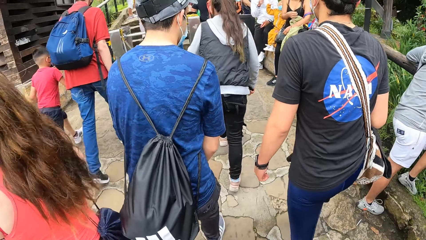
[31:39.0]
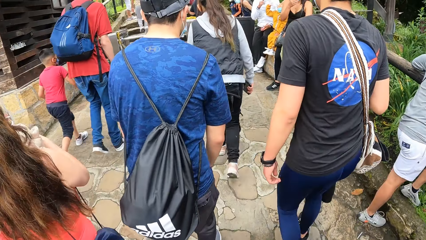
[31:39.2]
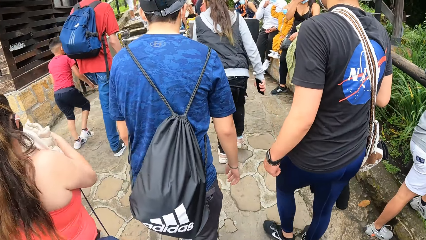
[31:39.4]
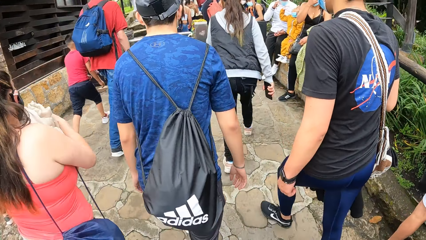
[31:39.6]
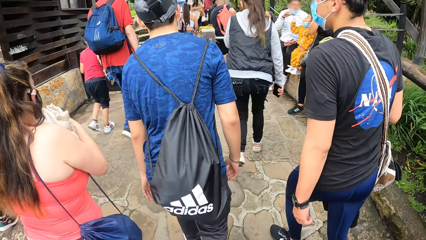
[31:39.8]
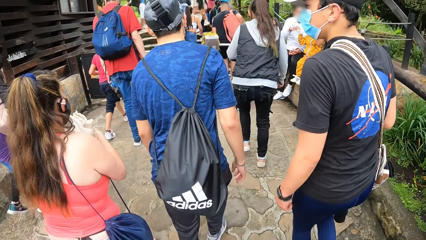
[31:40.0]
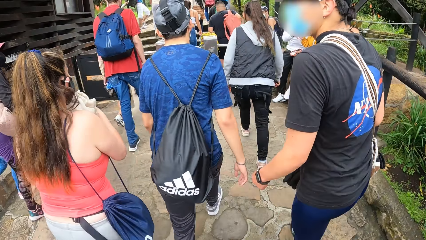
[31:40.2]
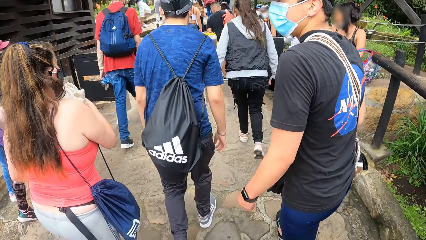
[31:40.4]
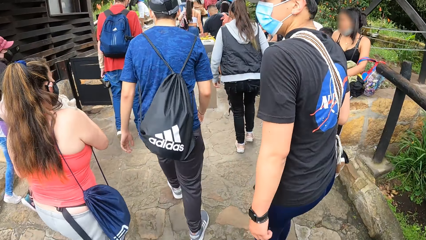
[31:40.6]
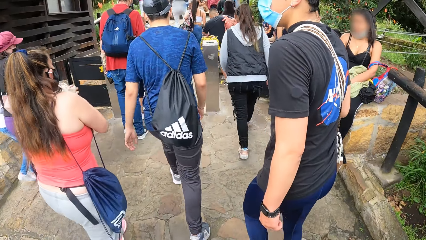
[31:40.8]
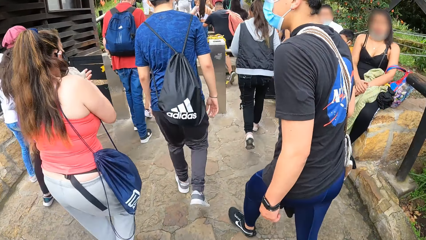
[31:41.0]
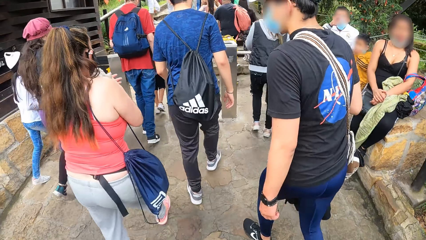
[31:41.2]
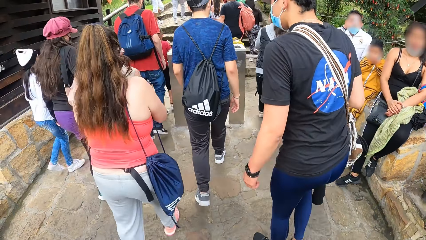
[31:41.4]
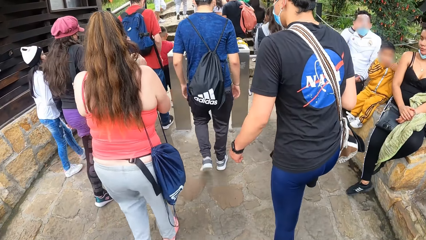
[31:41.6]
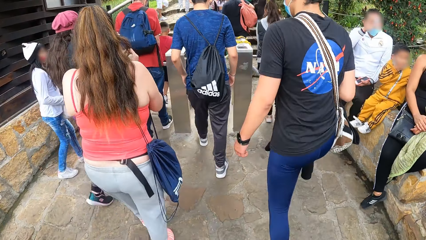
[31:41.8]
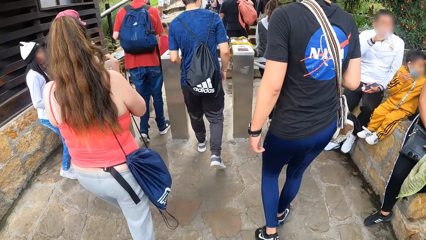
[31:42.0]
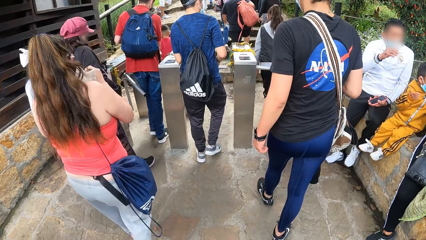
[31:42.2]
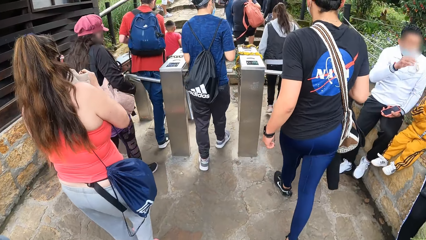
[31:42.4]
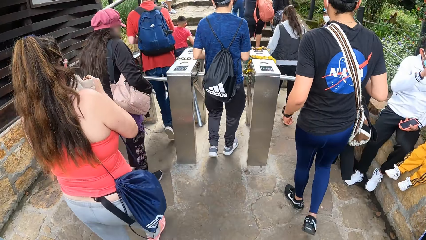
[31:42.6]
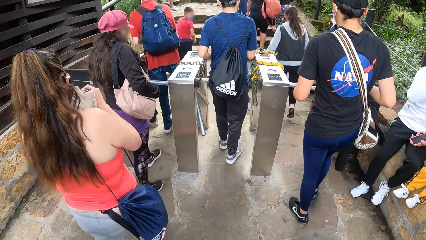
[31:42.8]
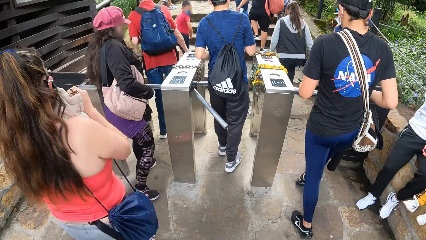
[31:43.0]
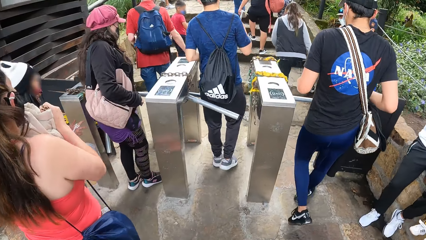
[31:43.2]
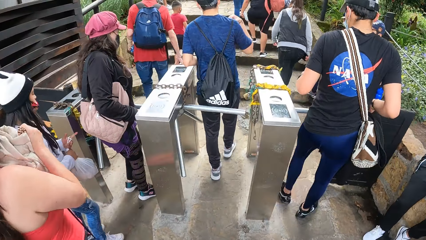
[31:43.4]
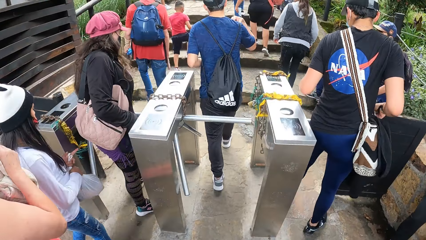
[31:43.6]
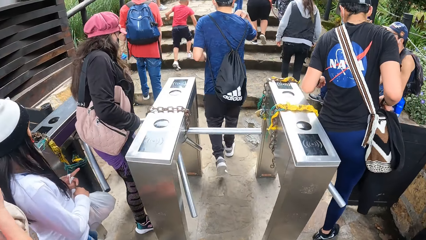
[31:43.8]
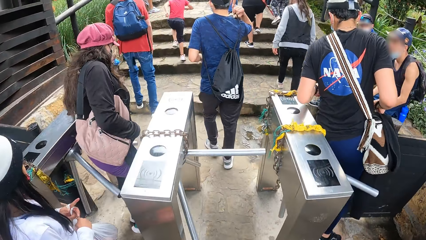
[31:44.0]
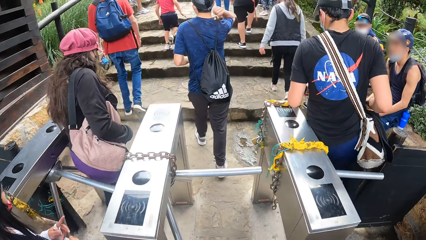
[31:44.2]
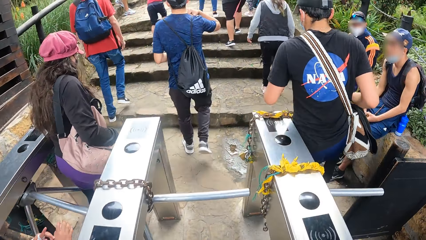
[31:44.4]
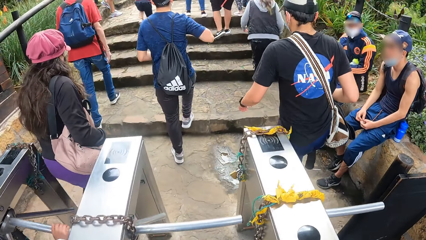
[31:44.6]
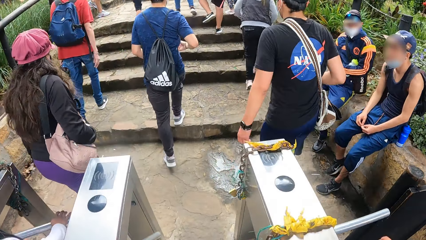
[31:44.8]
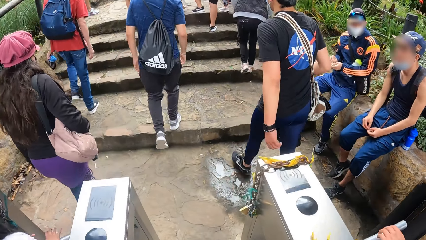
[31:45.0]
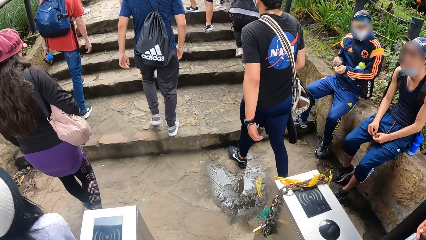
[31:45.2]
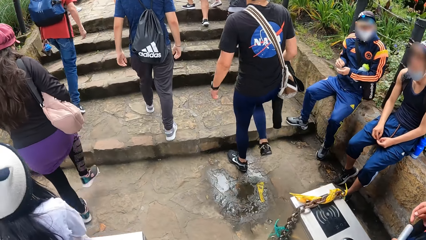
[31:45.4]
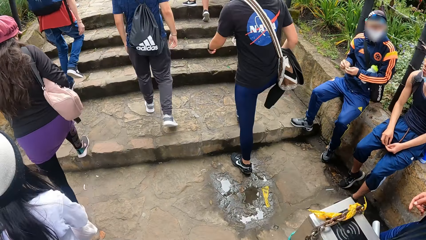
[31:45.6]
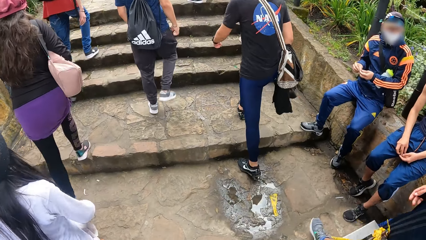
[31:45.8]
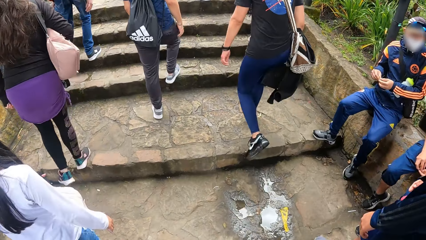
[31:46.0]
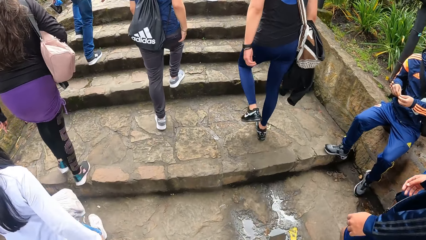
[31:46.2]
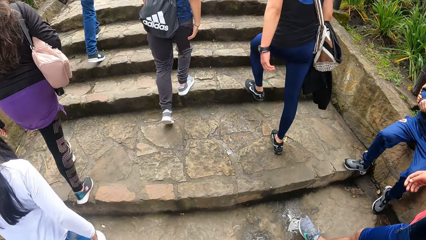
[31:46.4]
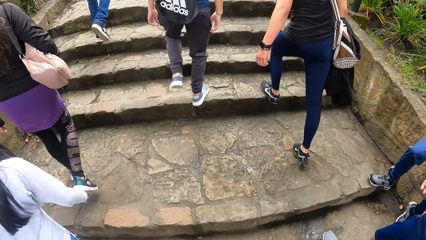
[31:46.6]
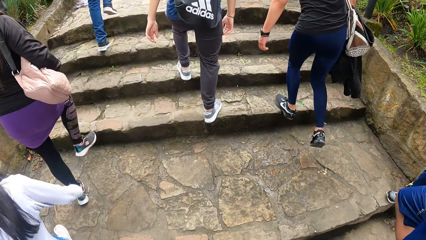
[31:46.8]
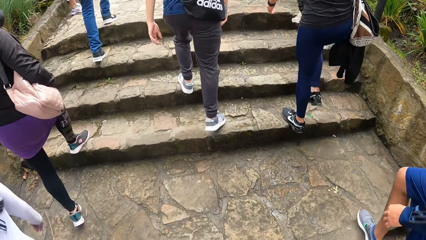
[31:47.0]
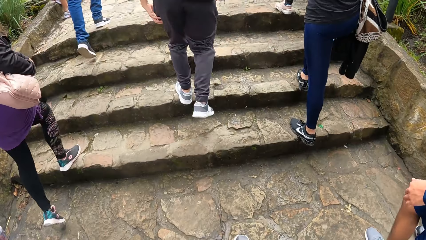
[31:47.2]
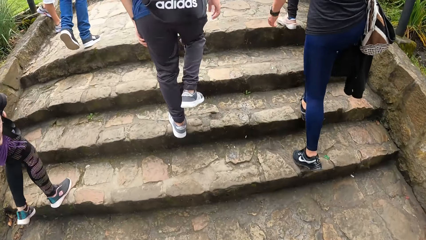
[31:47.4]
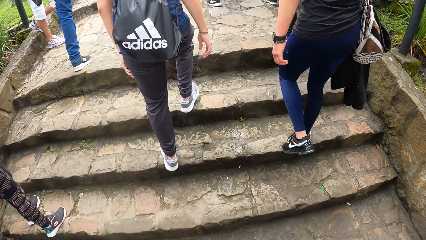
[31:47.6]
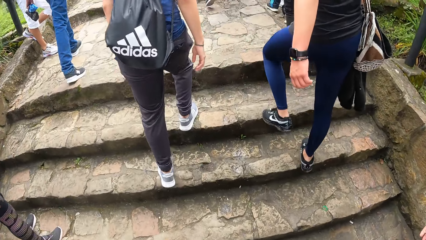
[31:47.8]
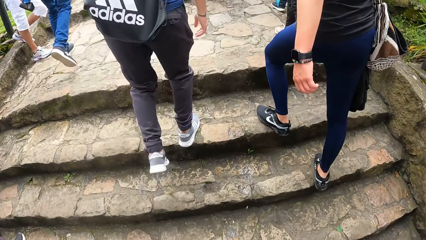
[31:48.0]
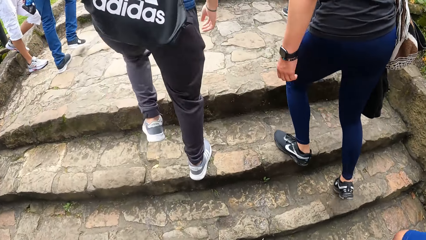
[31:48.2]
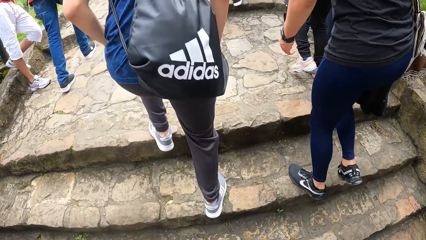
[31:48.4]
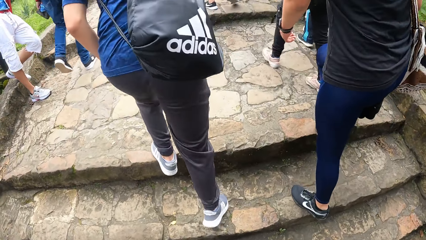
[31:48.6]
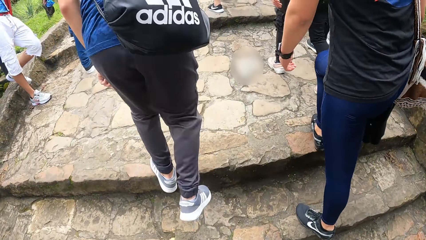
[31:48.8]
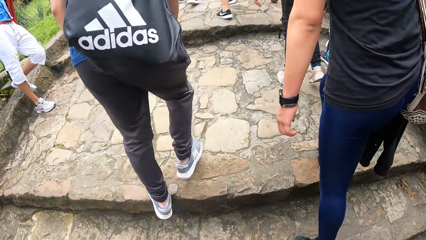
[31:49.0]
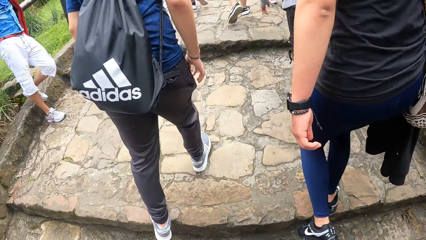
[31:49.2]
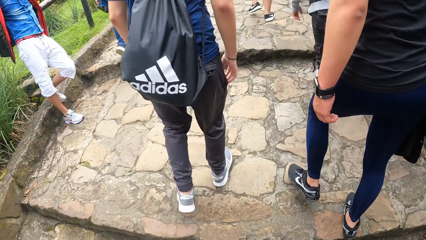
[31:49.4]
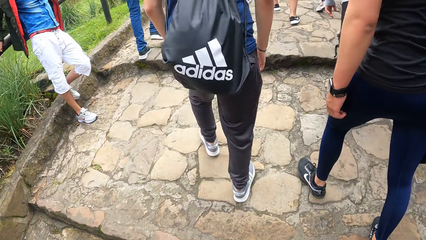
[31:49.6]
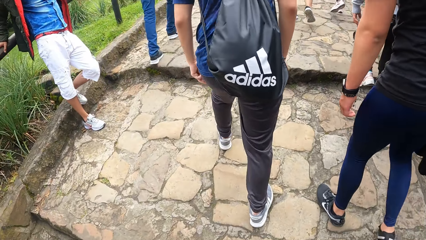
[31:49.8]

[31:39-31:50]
A man walks through a ticket barrier. Another man walks through a ticket barrier. The camera wearer walks through the ticket barrier. The first man walks up the stairs.

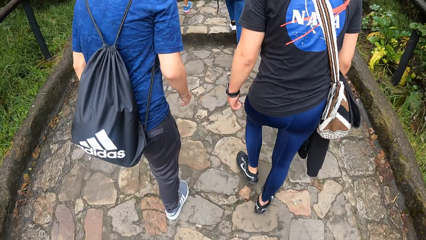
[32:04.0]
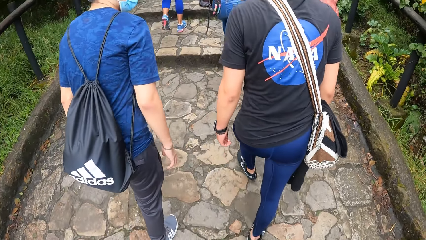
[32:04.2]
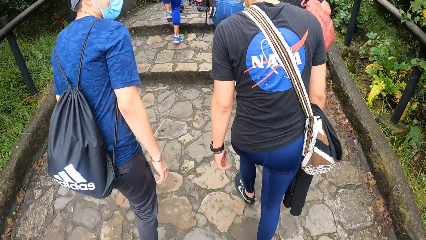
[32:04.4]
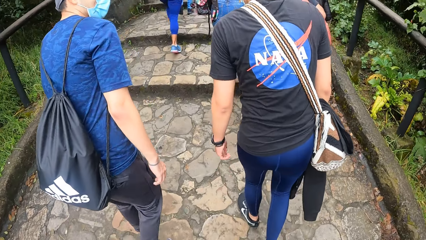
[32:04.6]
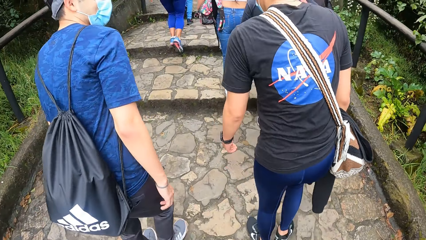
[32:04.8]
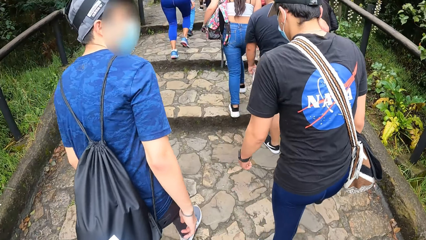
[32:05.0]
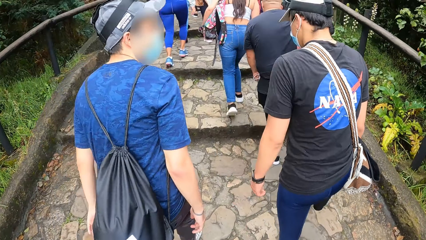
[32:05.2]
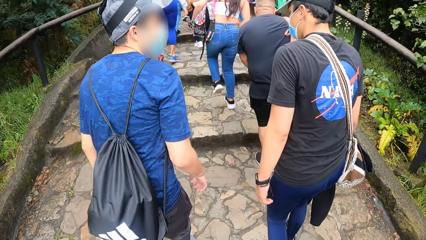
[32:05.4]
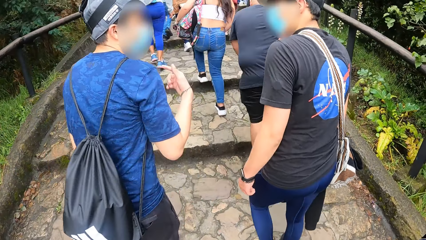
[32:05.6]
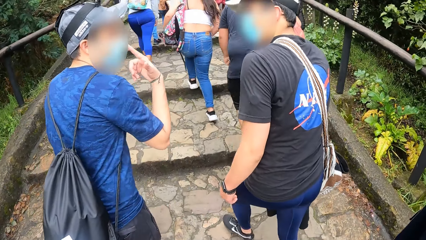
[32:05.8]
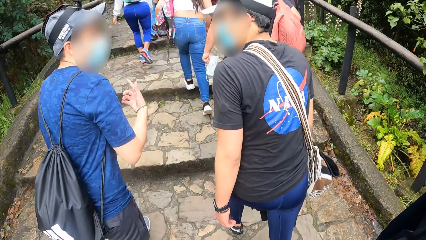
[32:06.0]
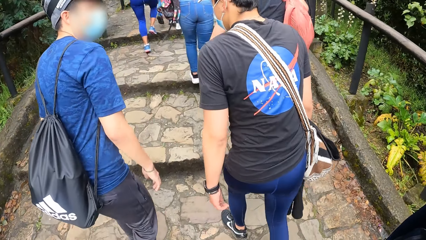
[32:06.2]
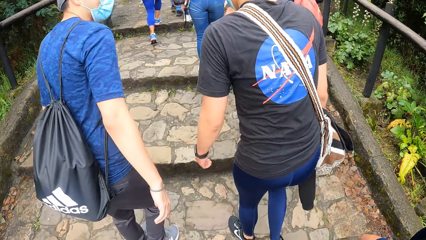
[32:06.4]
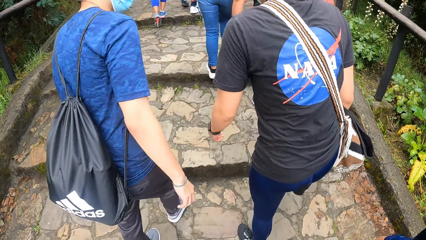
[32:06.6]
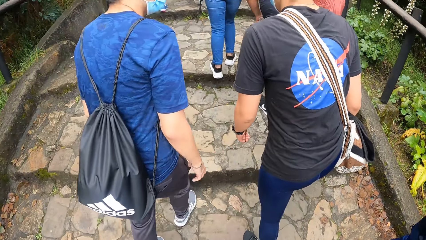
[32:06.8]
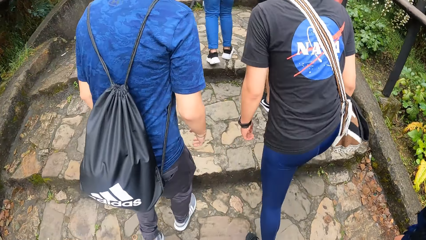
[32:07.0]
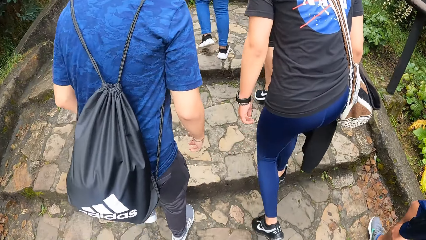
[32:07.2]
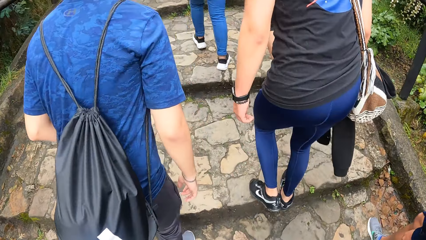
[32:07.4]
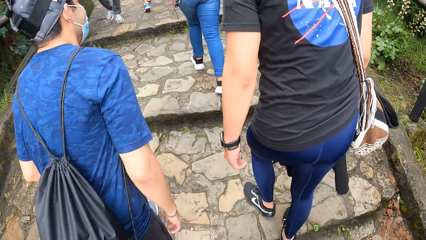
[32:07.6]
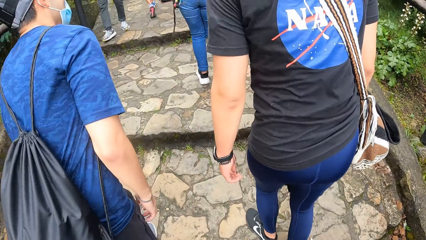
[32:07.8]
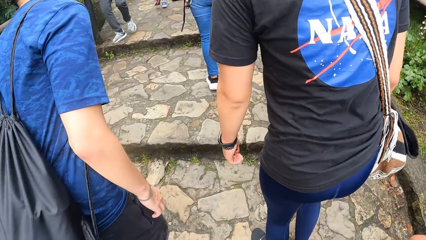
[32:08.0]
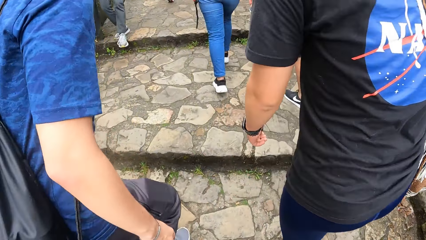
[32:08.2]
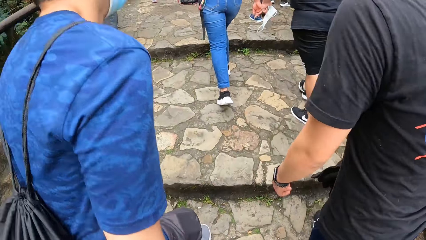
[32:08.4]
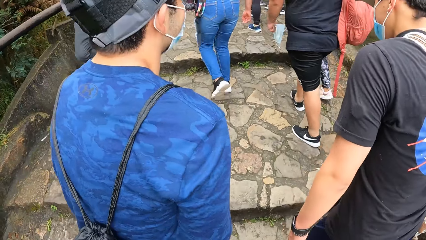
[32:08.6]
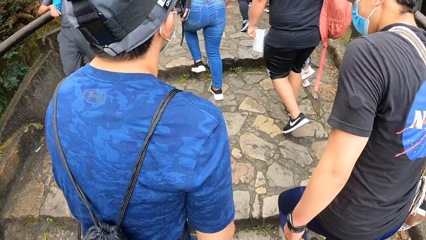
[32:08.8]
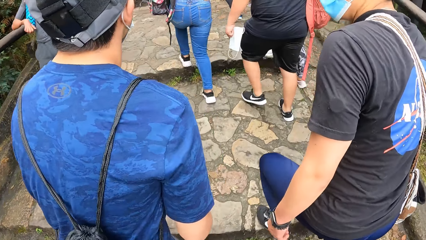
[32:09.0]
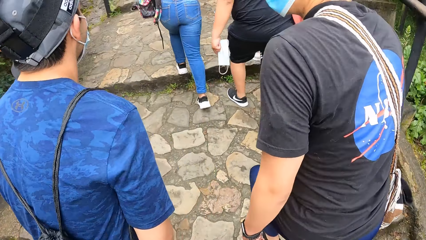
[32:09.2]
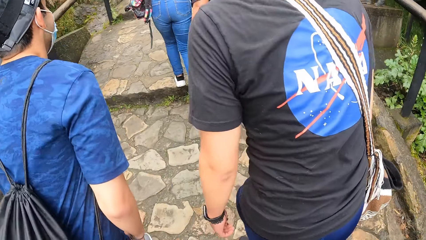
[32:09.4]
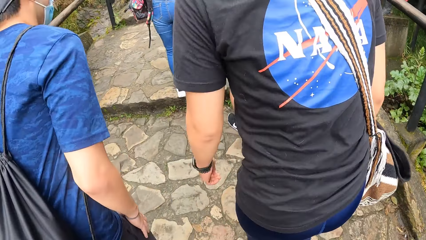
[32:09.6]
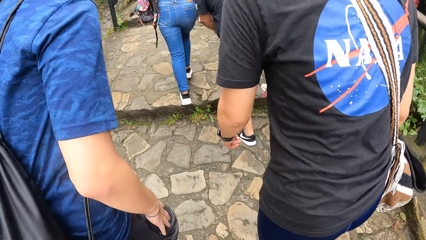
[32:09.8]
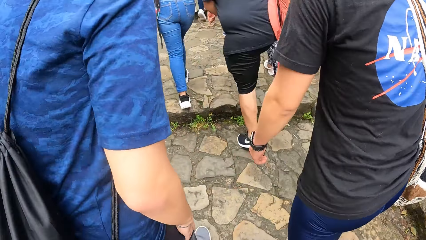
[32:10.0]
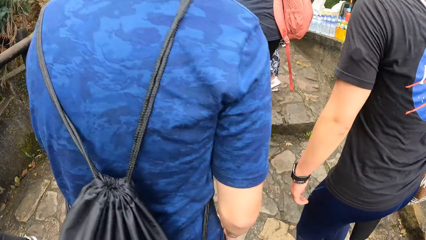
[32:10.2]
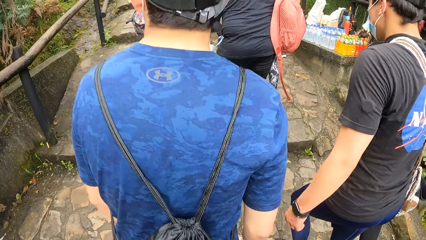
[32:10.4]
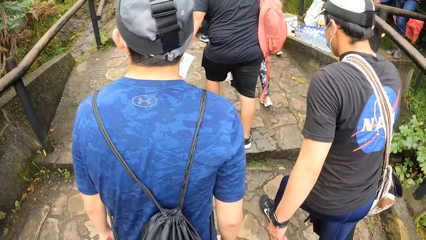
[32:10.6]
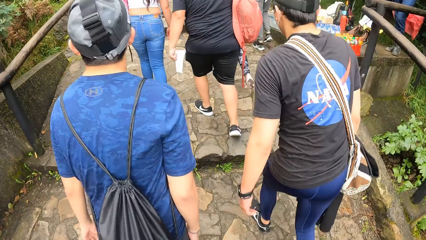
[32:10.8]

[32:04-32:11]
A man converses with another man.
